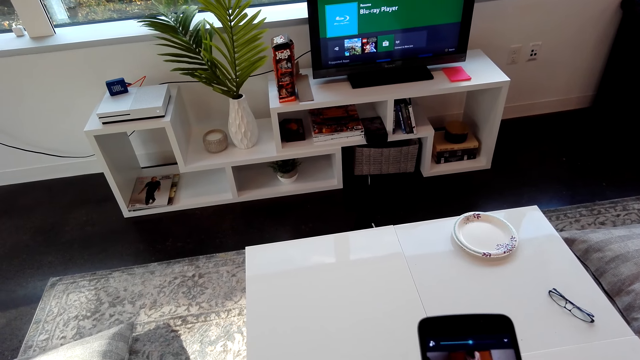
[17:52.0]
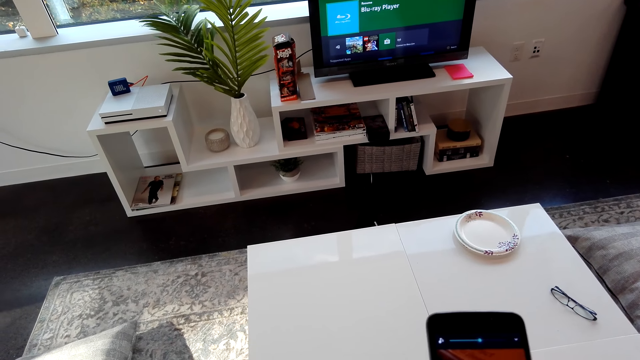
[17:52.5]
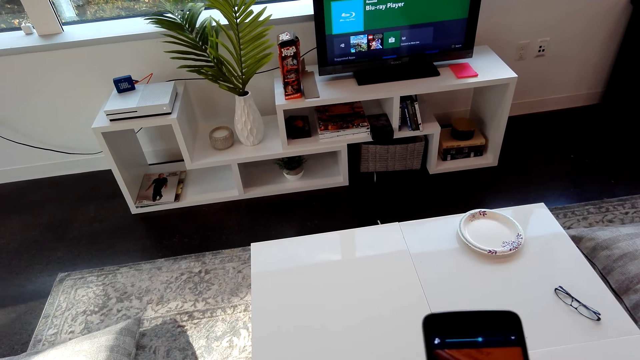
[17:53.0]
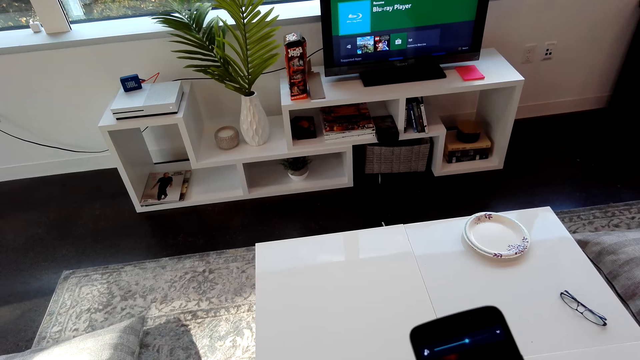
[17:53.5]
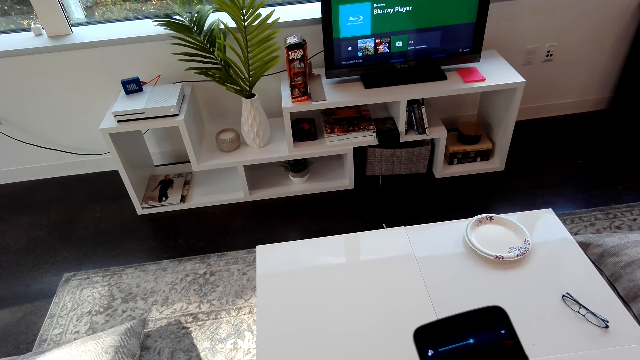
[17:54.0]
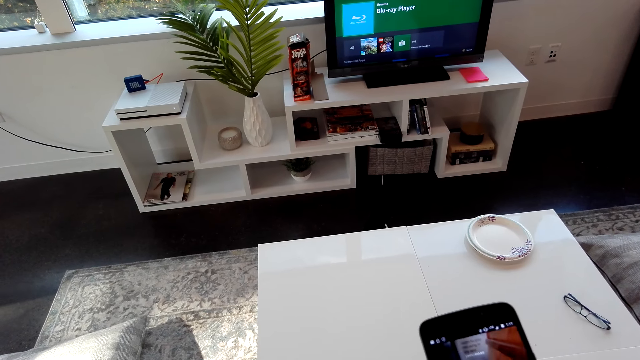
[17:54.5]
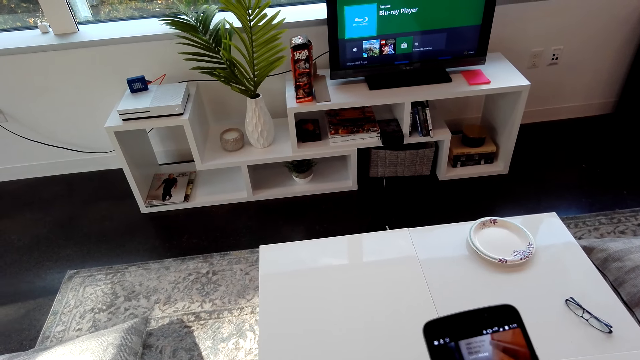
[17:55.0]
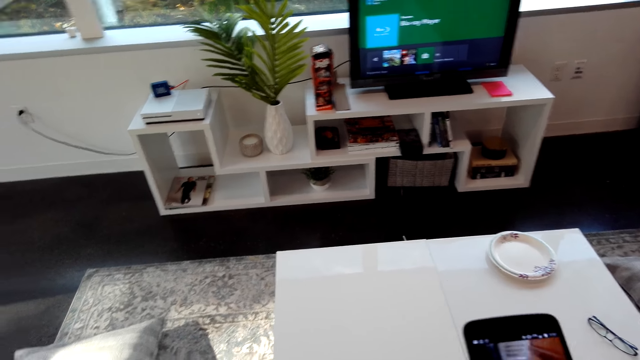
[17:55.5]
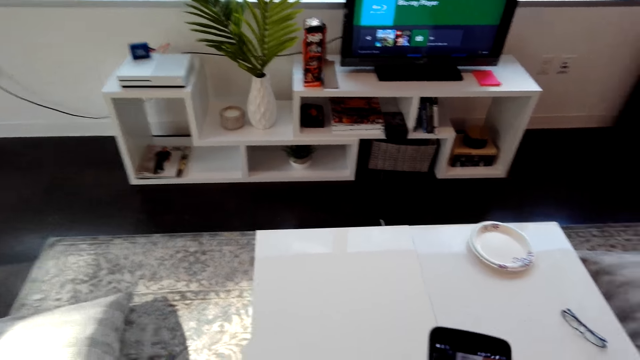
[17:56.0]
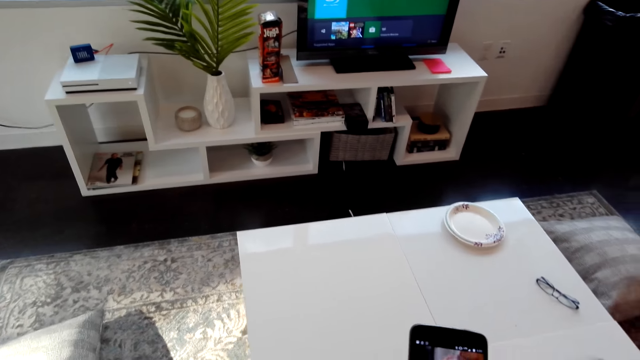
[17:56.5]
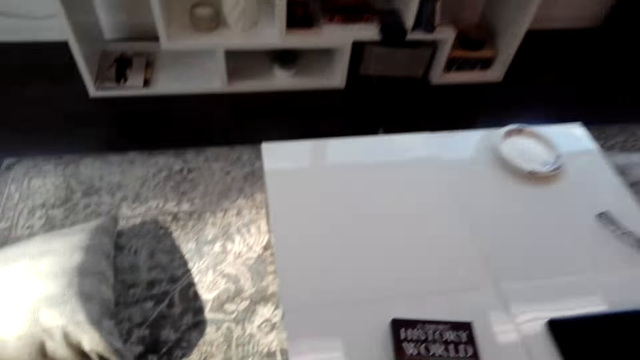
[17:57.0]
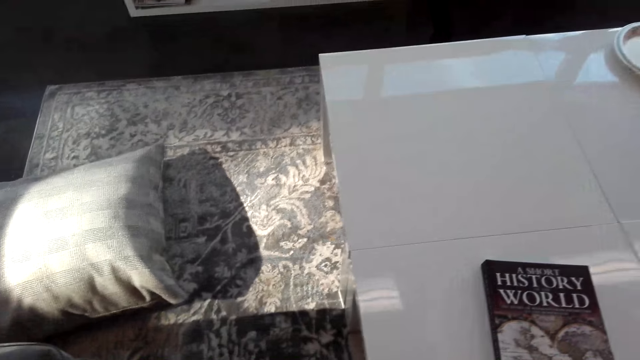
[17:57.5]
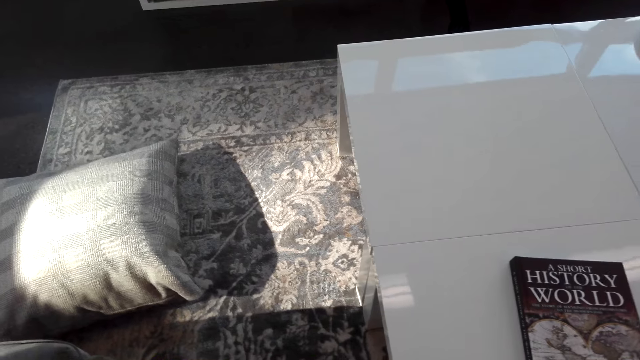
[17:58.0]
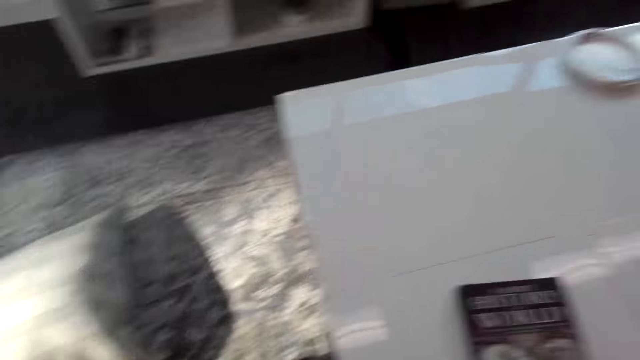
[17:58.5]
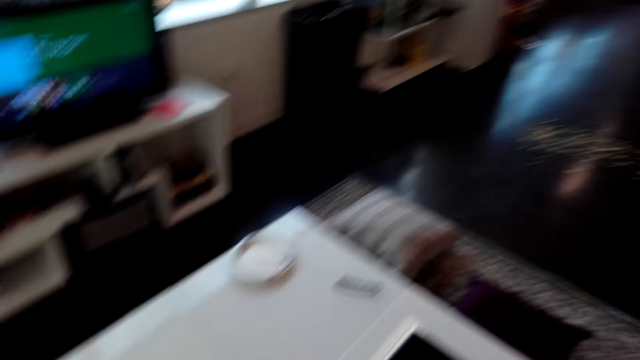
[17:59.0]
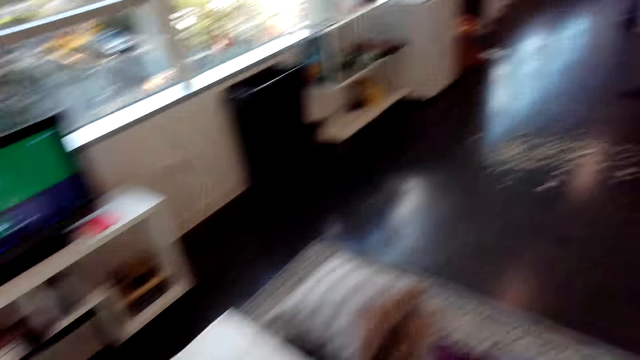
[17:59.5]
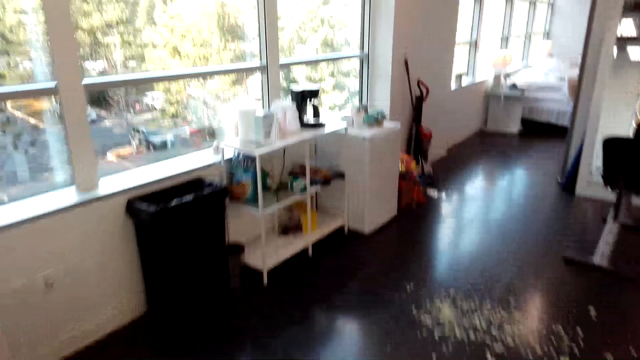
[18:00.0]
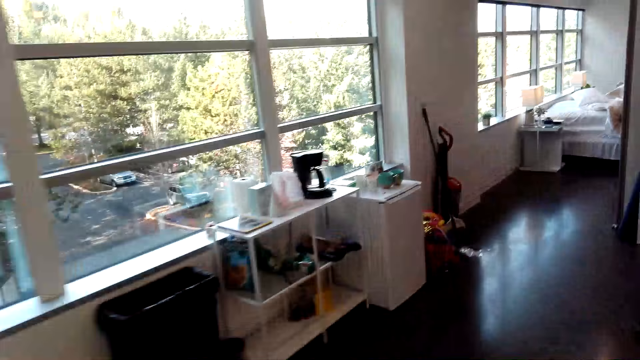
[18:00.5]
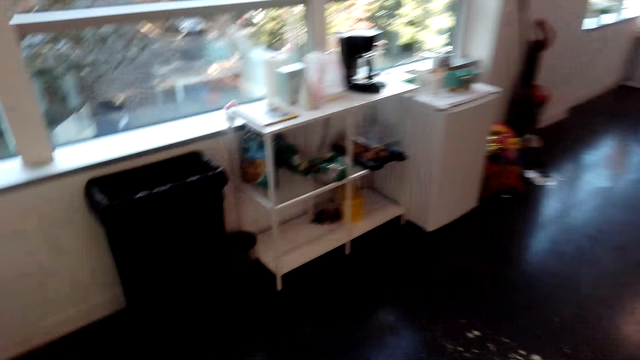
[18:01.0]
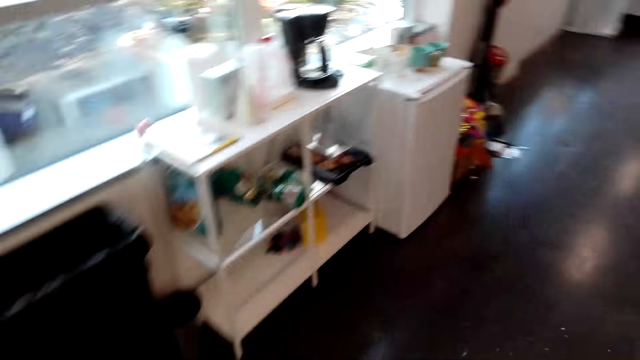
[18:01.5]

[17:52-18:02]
The camera wearer walks around in the room.

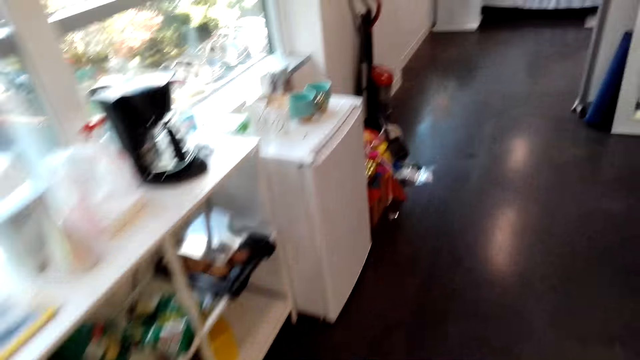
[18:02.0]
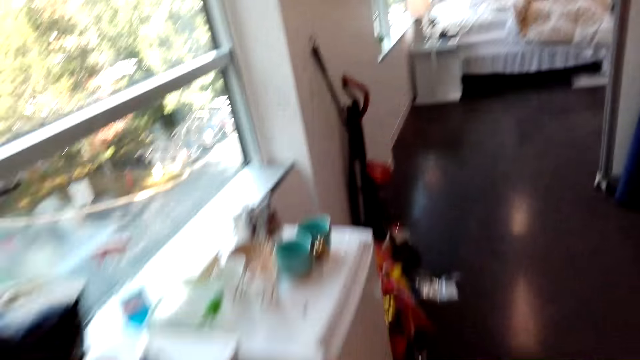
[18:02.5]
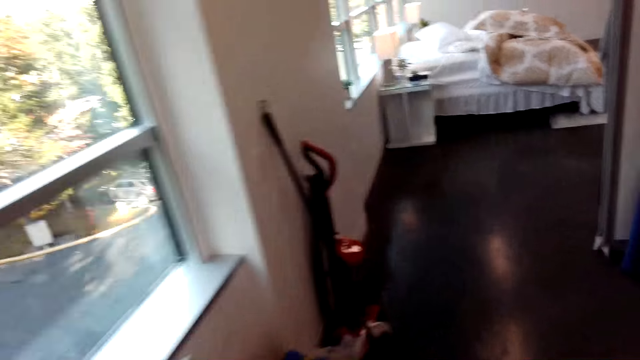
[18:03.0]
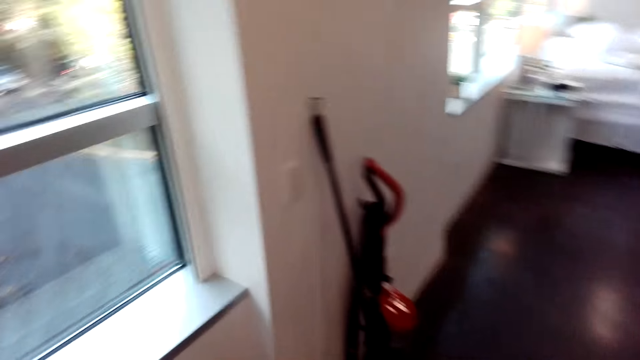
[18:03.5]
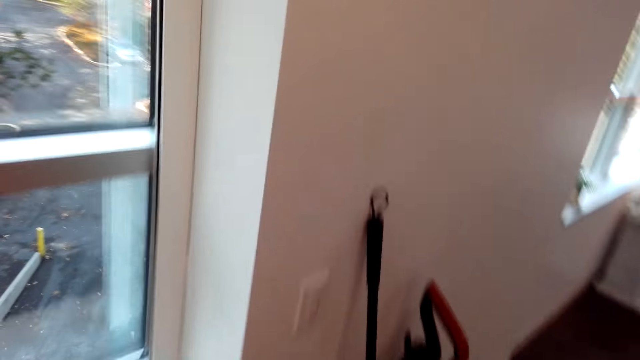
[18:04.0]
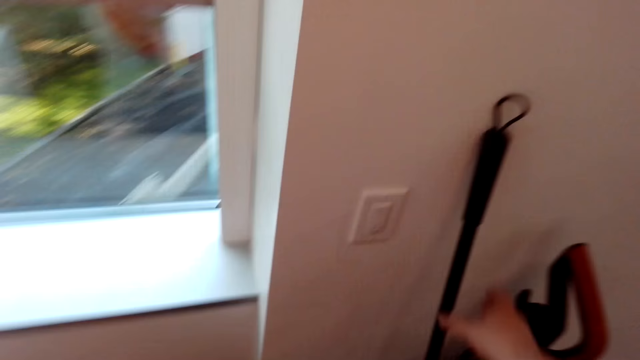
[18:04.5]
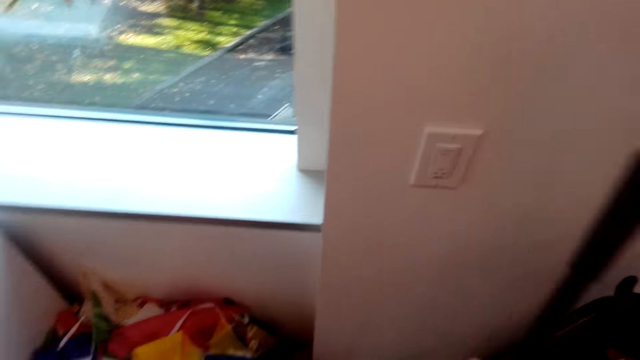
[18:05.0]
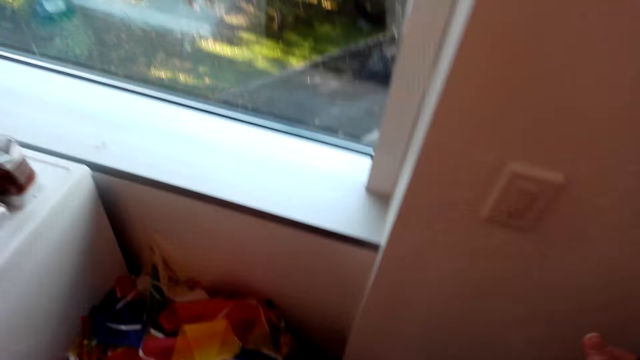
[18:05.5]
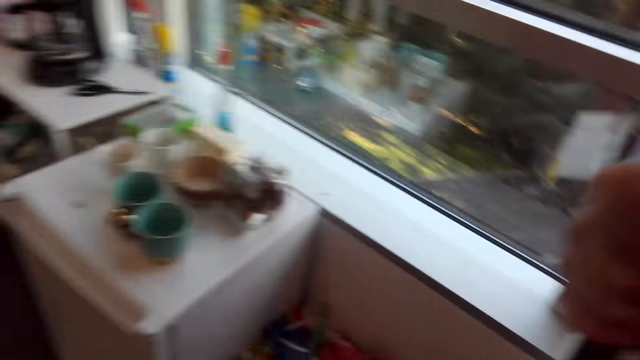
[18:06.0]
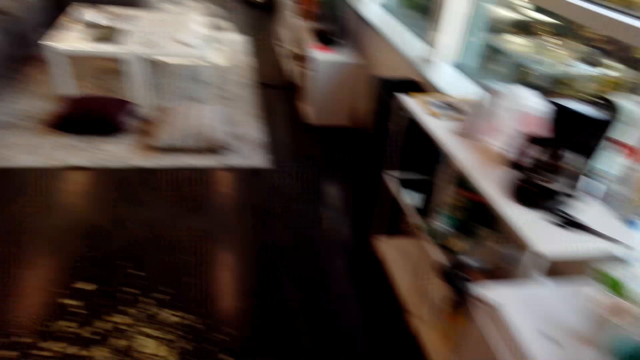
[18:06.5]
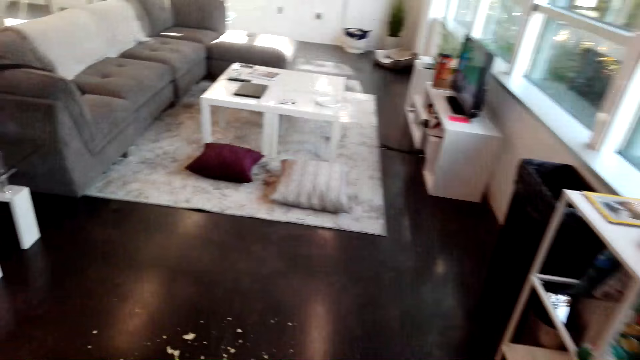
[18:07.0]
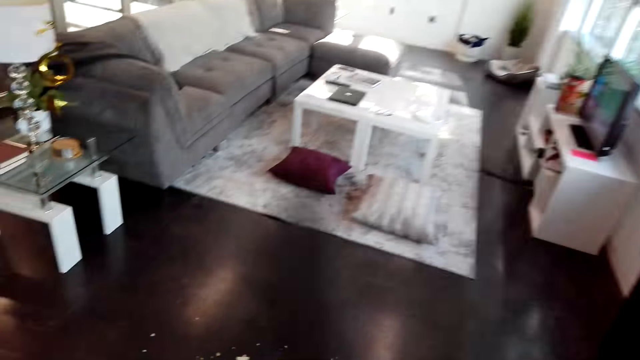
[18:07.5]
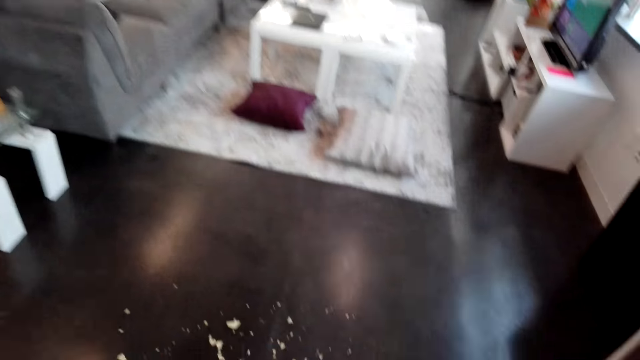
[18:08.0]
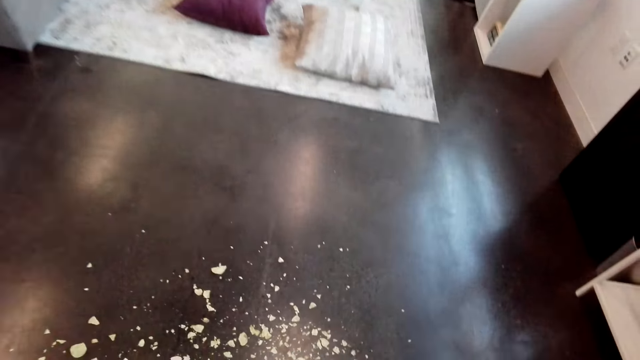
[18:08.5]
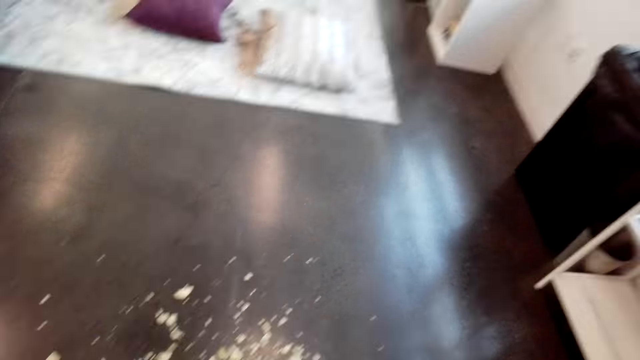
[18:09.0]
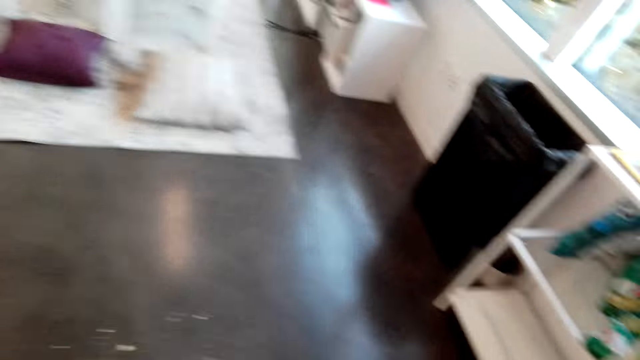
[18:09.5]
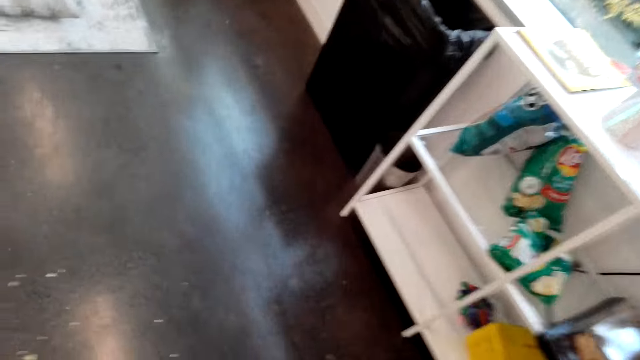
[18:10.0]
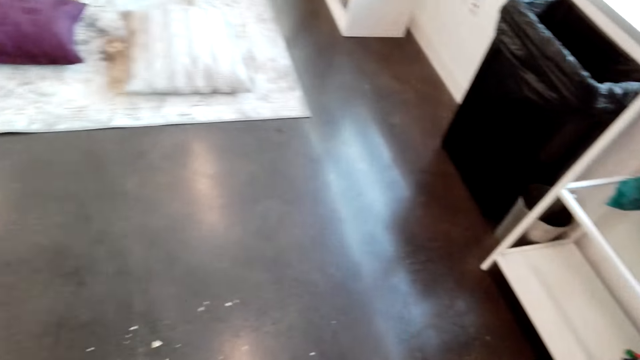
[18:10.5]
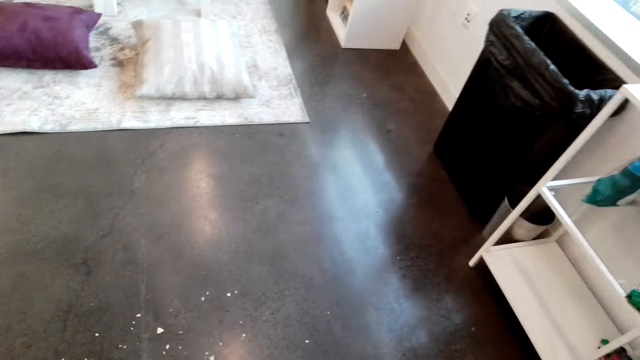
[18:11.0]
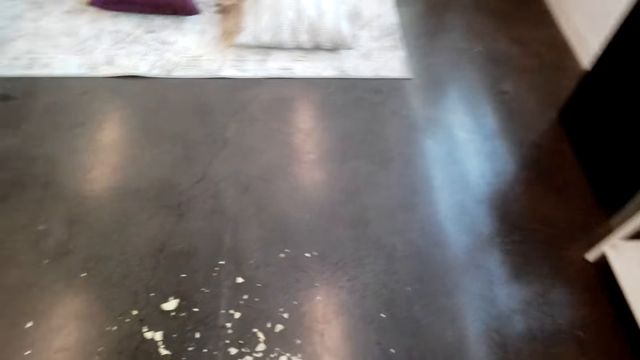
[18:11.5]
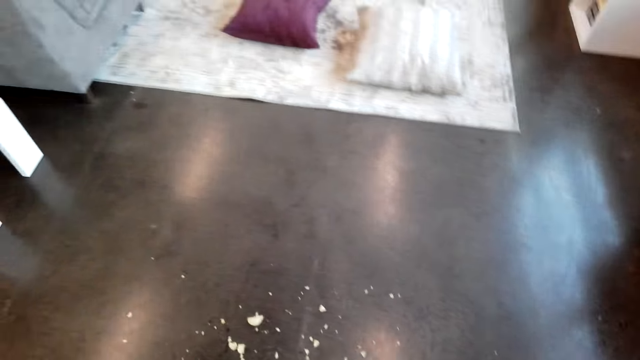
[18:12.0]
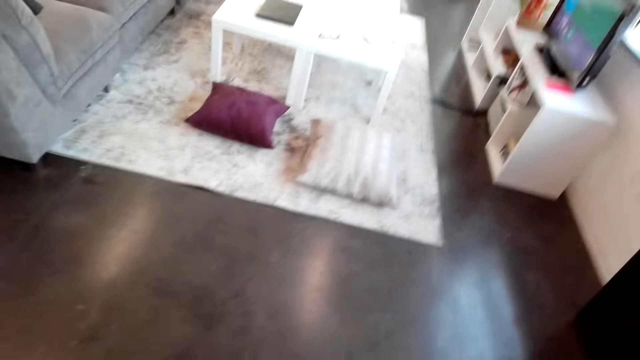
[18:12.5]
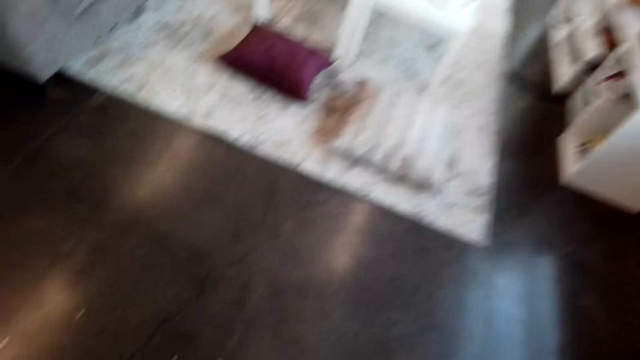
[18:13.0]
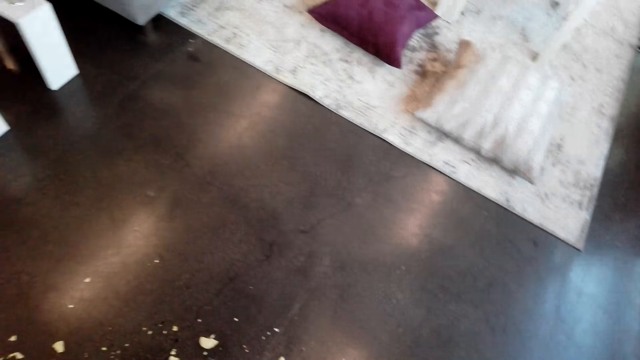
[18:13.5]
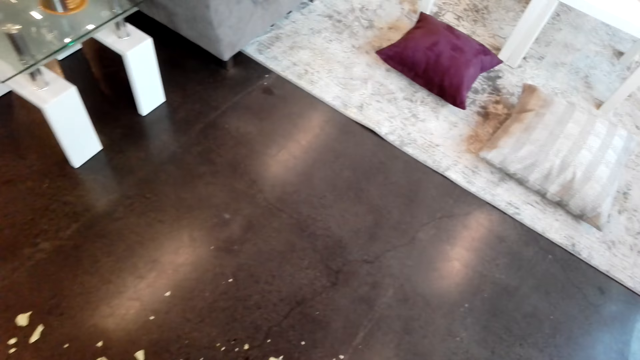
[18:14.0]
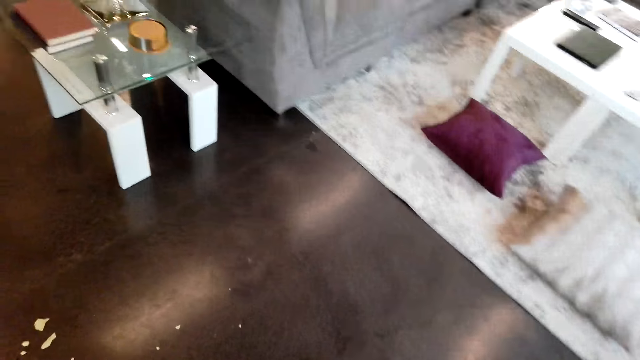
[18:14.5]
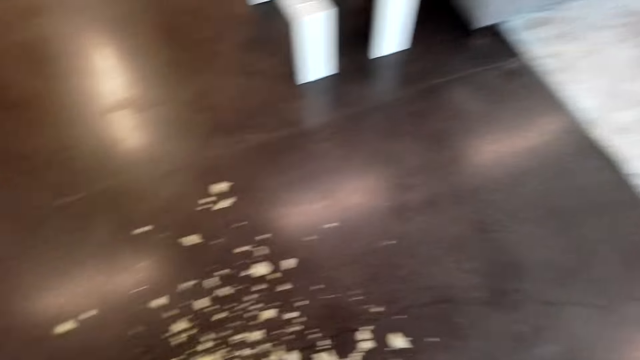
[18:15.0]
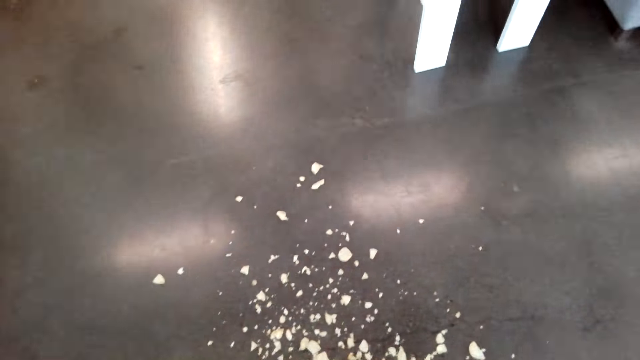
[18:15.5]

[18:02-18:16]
The camera wearer picks up a broom. They sweep the floor.
